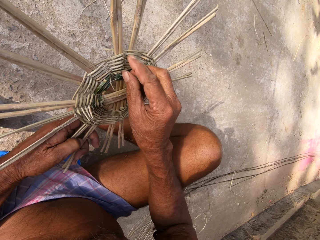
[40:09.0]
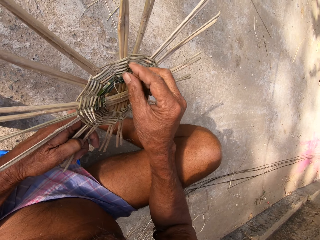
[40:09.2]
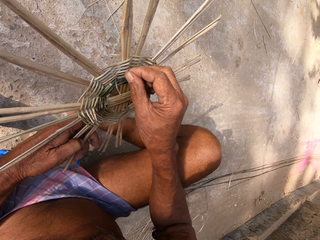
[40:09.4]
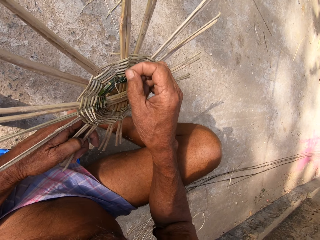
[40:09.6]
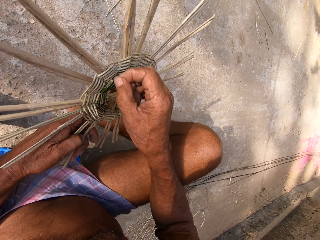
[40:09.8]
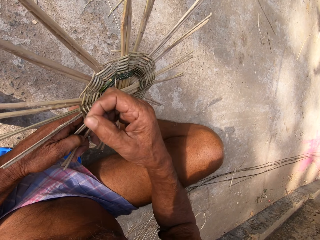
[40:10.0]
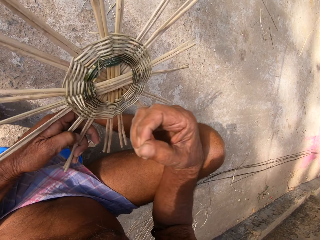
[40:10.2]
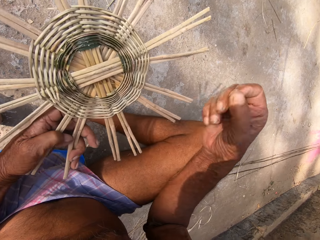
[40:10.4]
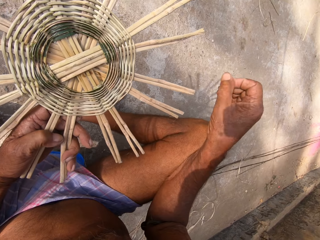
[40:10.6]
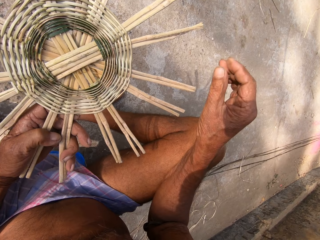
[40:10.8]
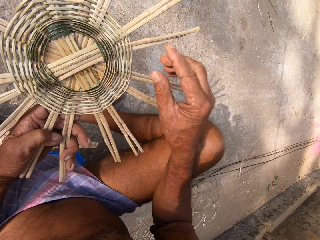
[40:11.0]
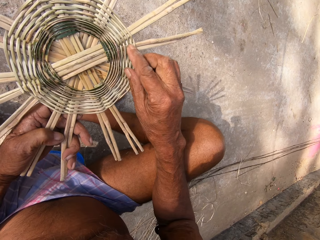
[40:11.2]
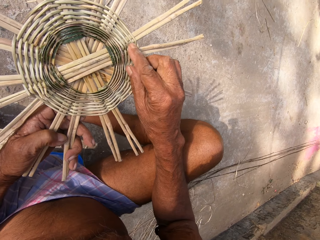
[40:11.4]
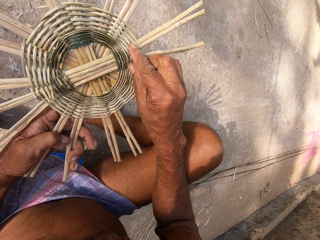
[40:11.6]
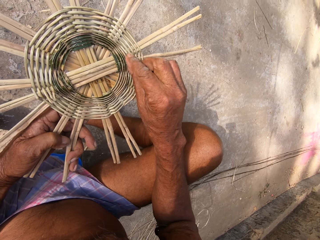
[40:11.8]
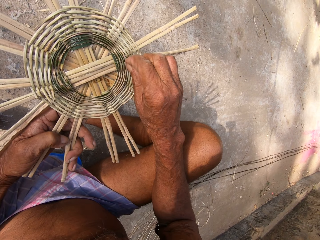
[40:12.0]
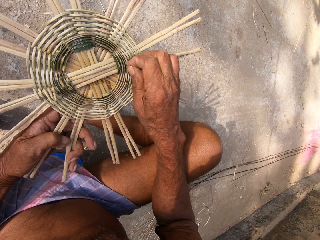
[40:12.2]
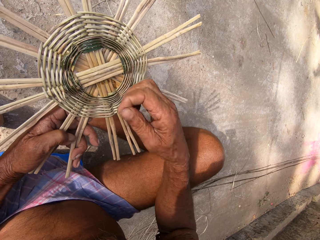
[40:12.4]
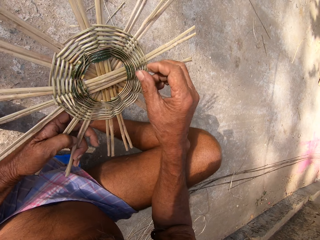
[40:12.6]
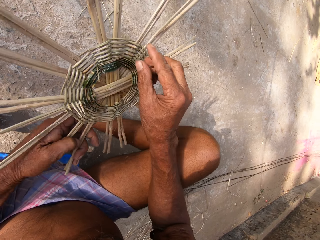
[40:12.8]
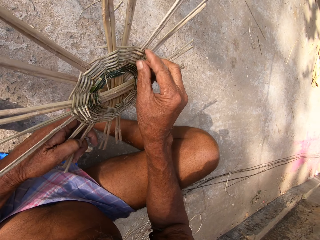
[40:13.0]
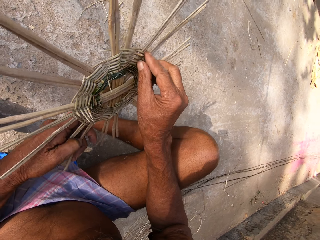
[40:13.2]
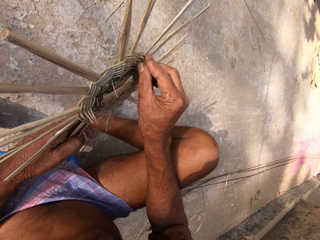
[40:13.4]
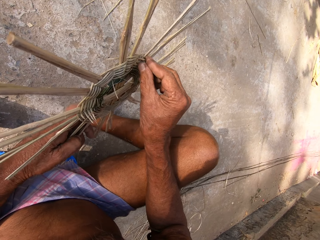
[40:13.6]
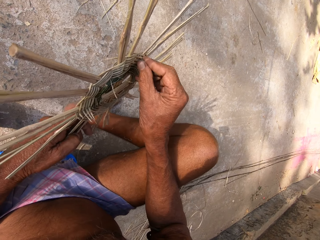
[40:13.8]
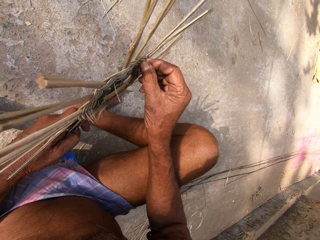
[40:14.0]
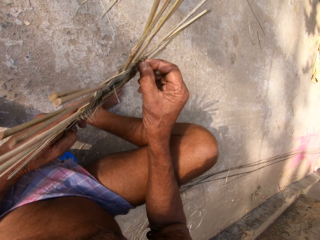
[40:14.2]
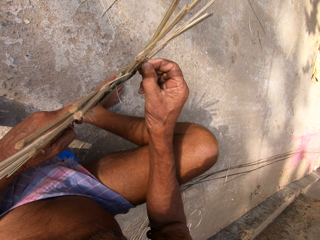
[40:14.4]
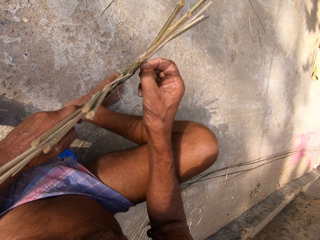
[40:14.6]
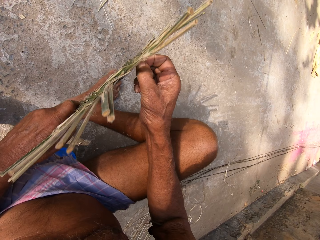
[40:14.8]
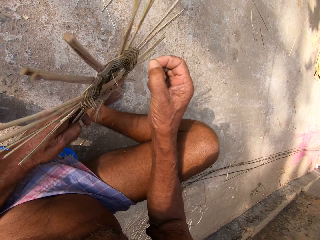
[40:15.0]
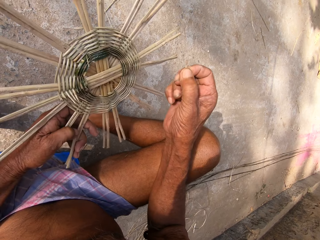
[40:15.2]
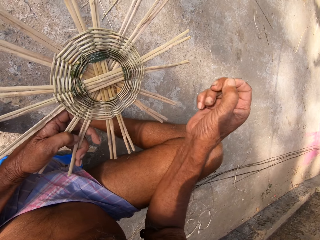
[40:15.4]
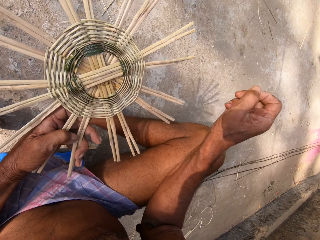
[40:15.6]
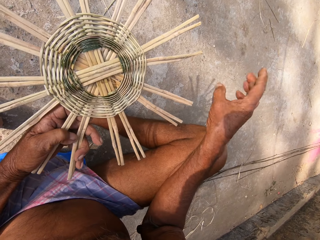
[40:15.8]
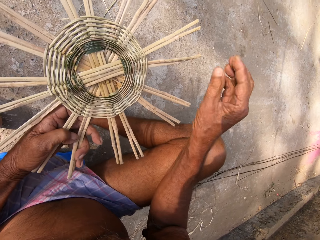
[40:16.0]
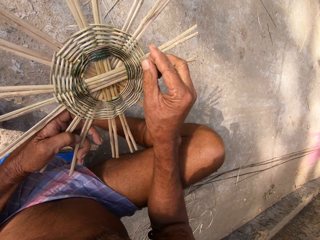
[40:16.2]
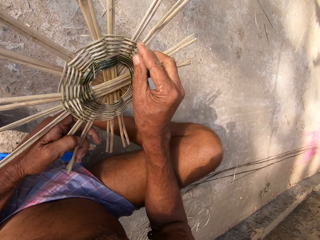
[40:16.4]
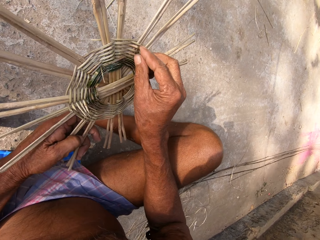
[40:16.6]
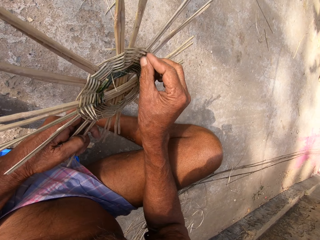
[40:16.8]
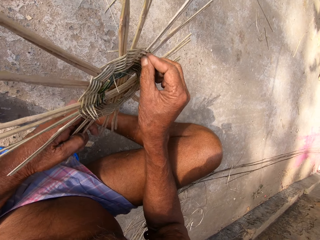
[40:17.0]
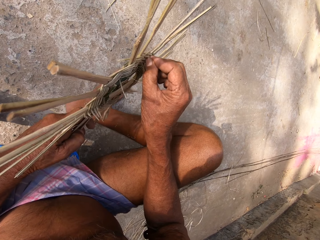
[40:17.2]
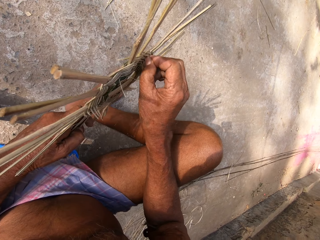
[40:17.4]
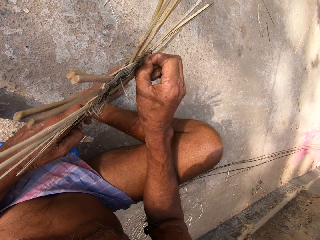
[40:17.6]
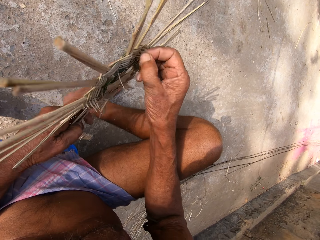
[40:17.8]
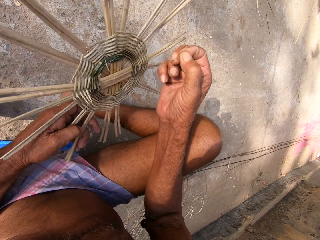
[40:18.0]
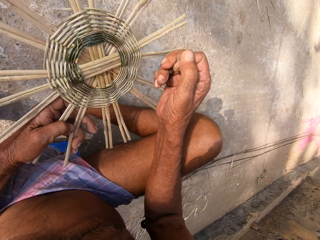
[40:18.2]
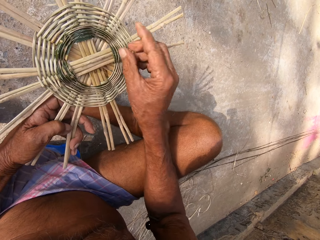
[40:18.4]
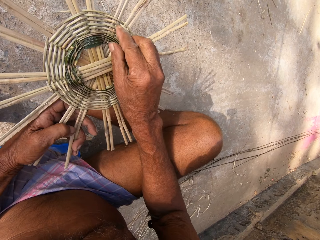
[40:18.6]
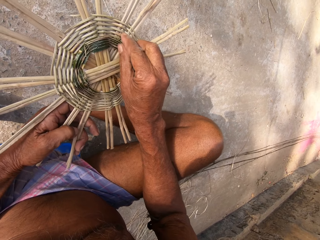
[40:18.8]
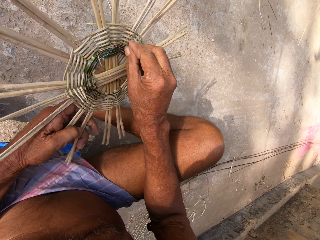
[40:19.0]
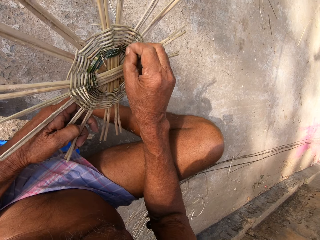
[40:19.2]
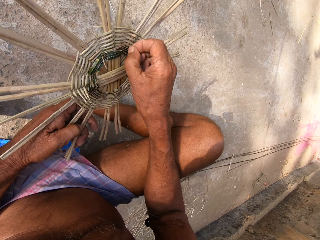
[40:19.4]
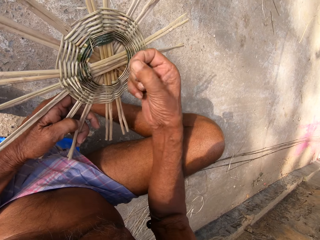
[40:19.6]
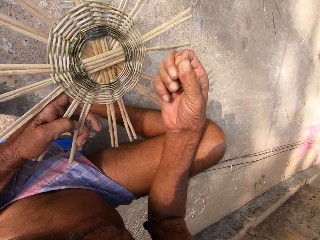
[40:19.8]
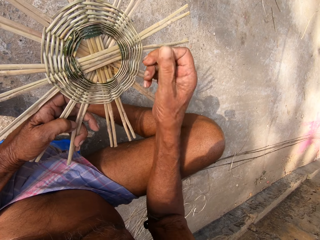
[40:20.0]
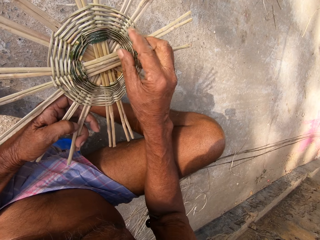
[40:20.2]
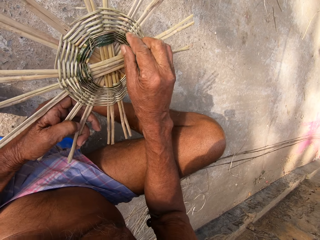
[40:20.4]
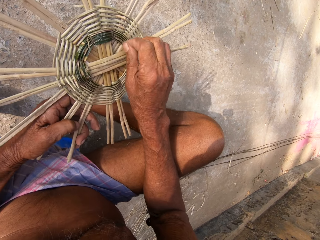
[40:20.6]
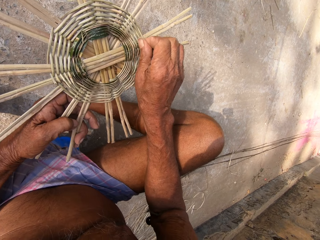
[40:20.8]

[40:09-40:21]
The camera wearer picks something from the unfinished basket. They throw something down. They pick something from the unfinished basket.

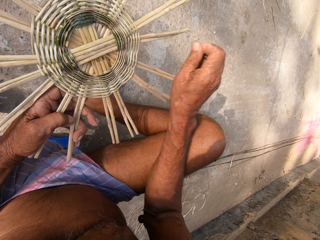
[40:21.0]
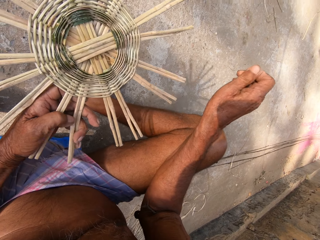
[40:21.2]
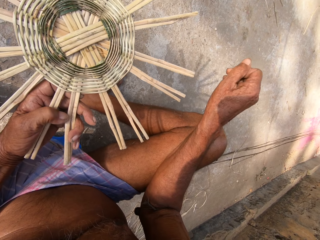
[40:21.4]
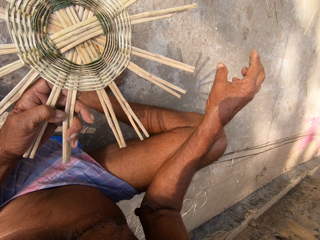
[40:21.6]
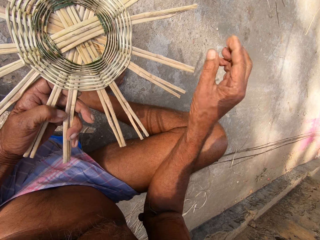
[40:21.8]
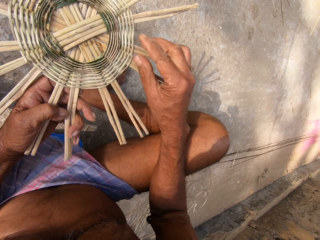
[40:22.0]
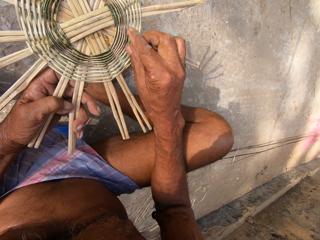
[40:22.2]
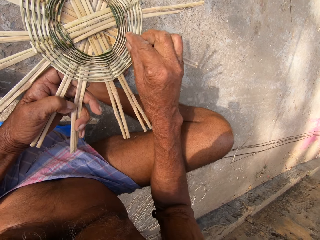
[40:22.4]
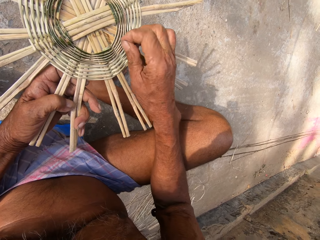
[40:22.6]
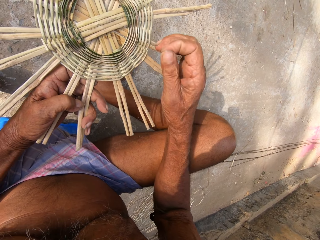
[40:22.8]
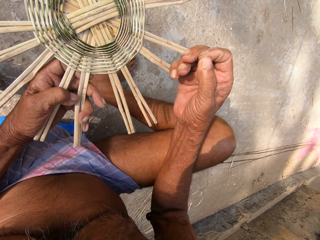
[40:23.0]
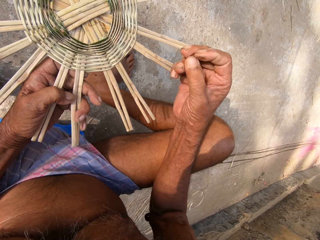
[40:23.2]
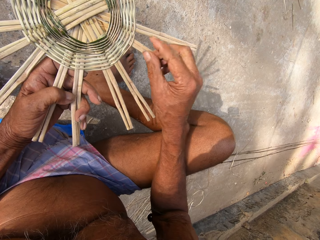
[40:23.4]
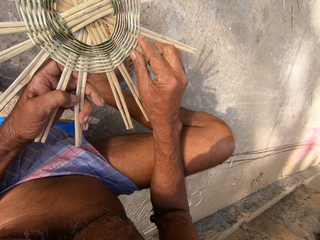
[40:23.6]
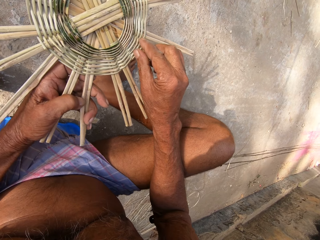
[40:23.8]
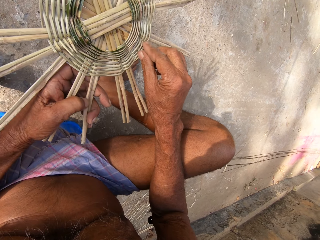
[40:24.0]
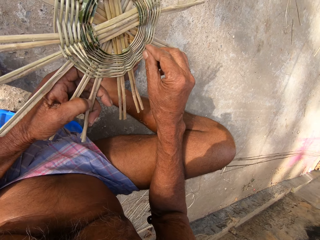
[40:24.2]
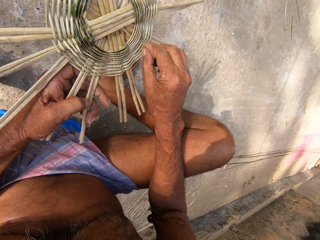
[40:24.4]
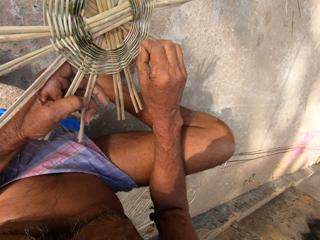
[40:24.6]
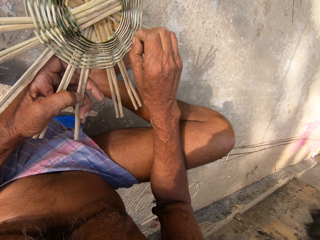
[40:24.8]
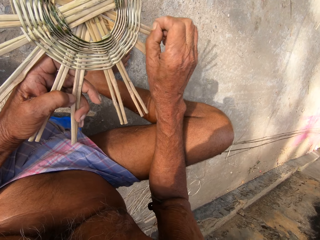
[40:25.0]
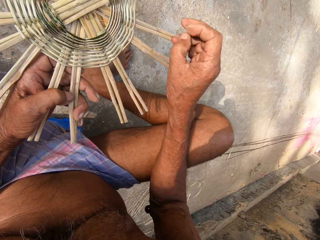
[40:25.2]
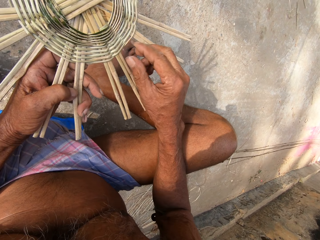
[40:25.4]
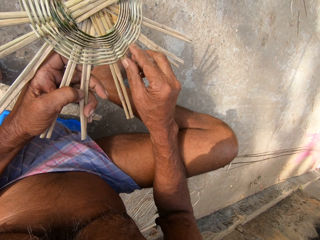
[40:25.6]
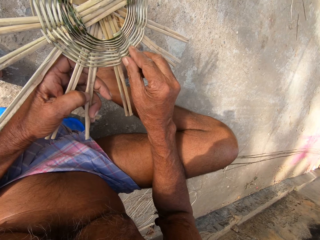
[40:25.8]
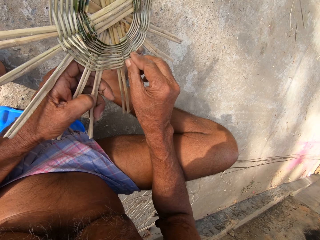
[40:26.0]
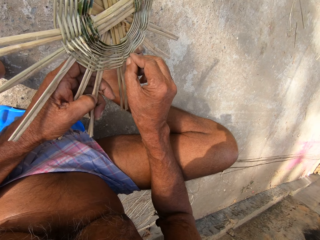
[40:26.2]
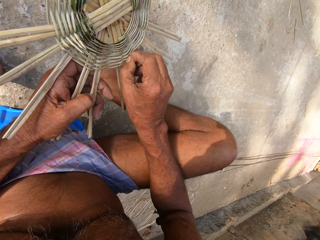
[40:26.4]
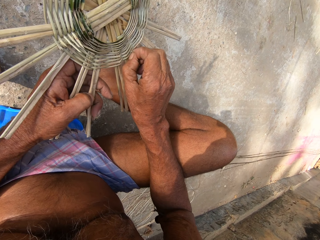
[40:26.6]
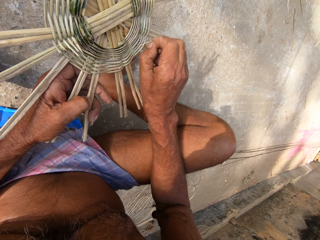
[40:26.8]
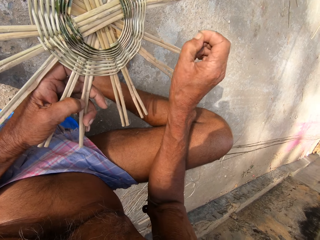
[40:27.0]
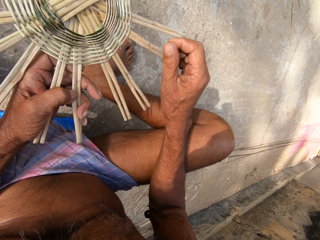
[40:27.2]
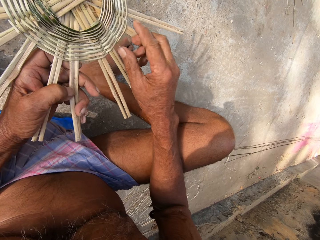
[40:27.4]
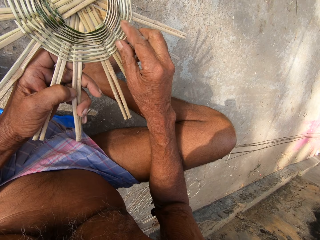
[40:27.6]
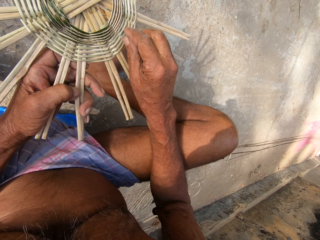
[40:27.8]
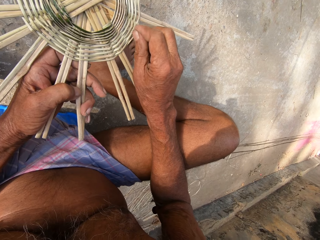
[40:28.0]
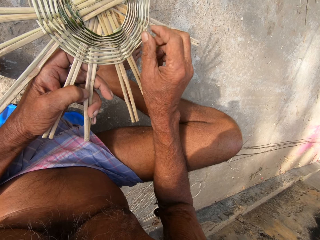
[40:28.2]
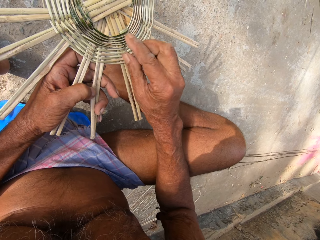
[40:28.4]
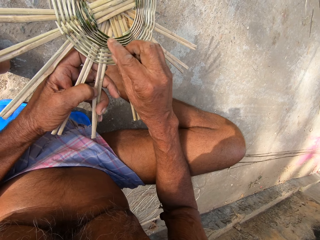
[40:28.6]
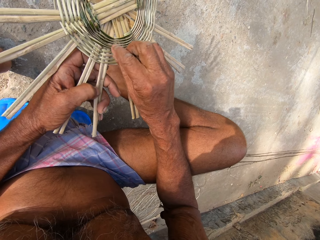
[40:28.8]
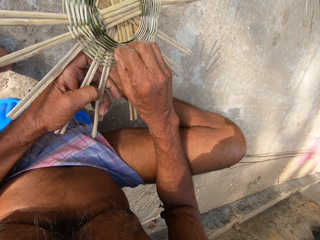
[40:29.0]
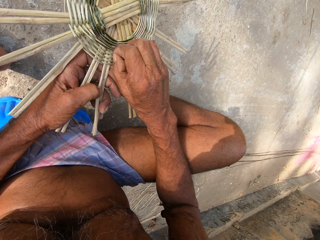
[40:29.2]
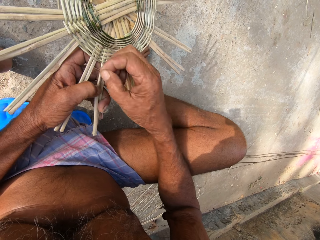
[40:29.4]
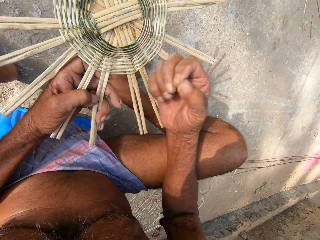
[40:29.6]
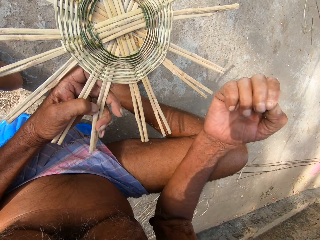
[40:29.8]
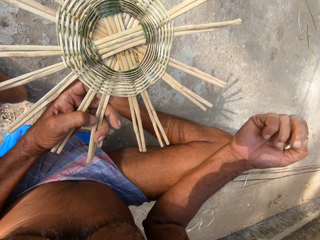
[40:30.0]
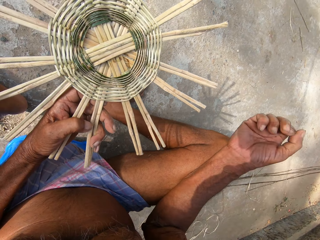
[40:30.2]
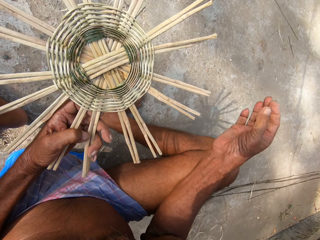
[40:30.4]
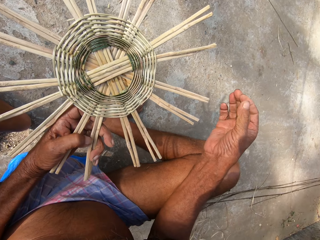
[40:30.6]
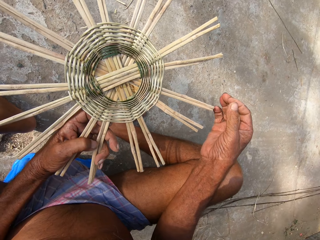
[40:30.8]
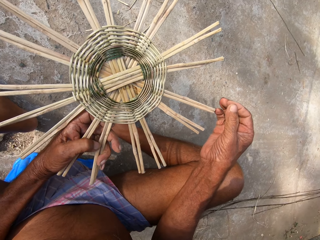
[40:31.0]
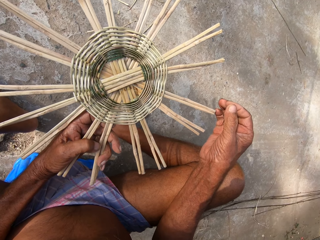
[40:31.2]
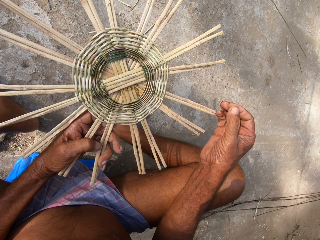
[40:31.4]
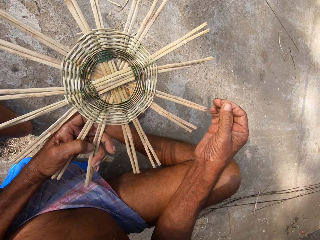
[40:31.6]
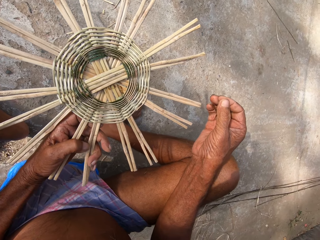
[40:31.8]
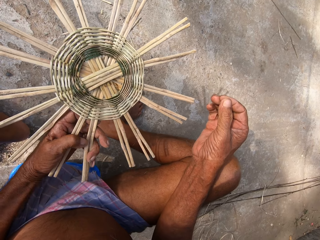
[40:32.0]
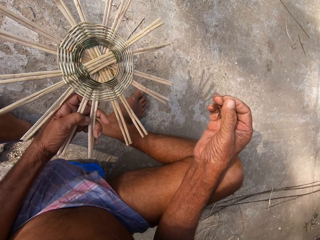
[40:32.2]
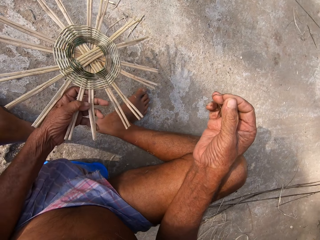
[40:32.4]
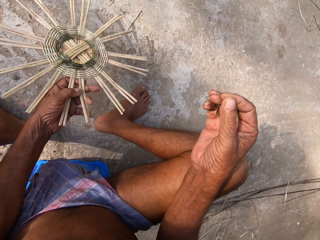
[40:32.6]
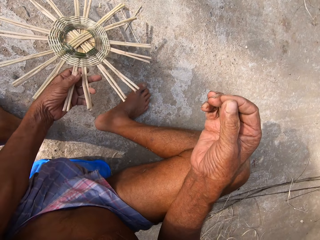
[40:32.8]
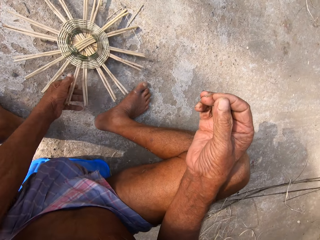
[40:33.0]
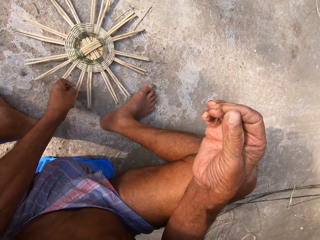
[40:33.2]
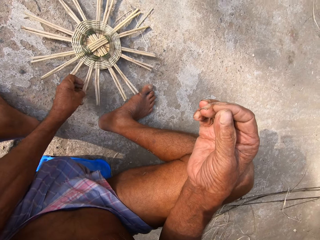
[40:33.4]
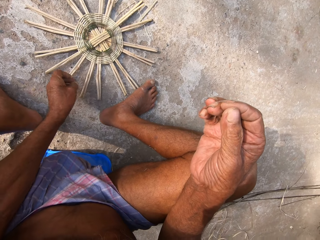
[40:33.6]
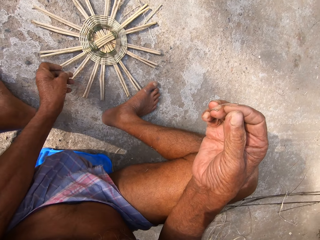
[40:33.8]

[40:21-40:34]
The camera wearer picks something from the unfinished basket. He touches the unfinished basket. He throws something down. He stares at the unfinished basket. He drops the woven bamboo on the floor with his left hand.
